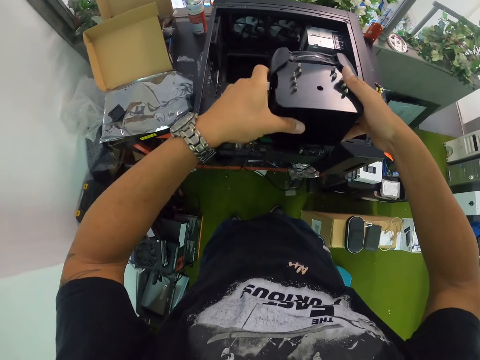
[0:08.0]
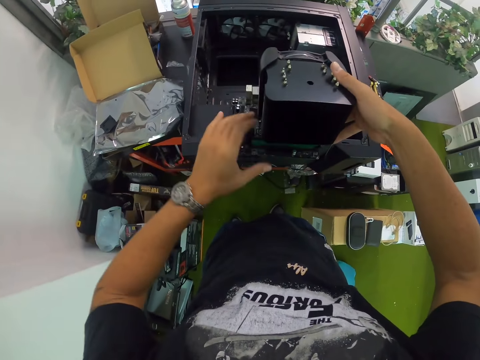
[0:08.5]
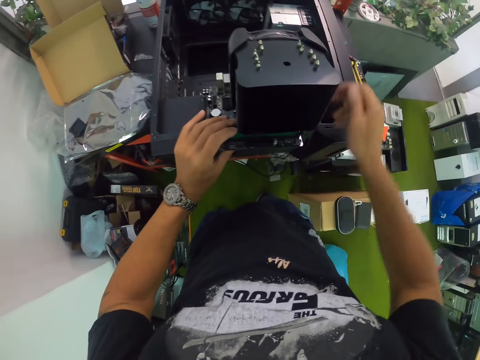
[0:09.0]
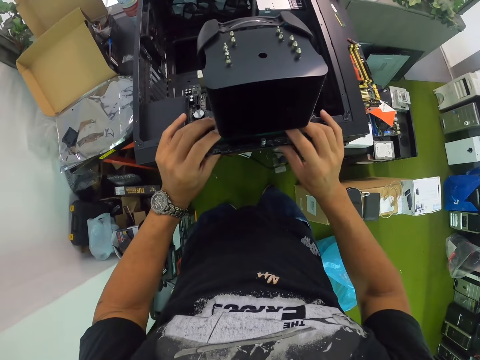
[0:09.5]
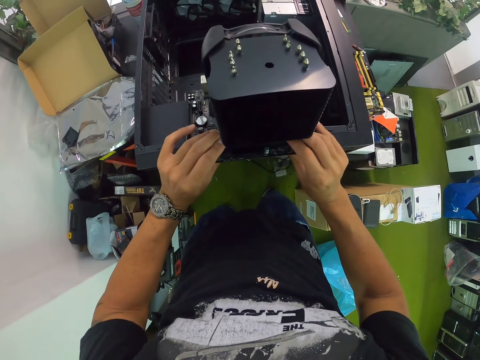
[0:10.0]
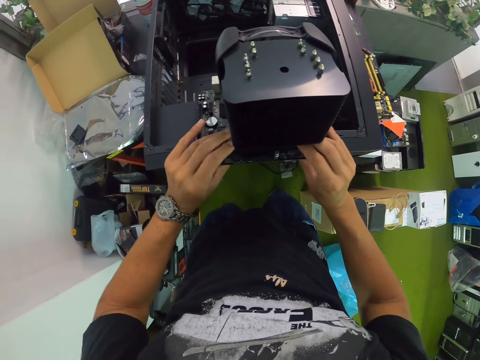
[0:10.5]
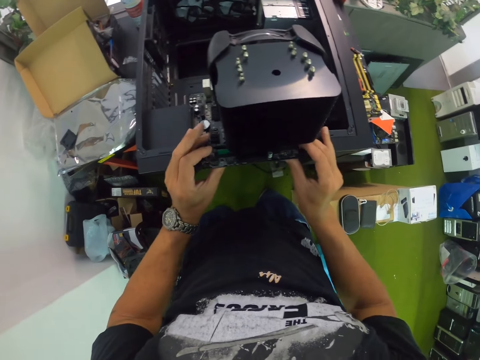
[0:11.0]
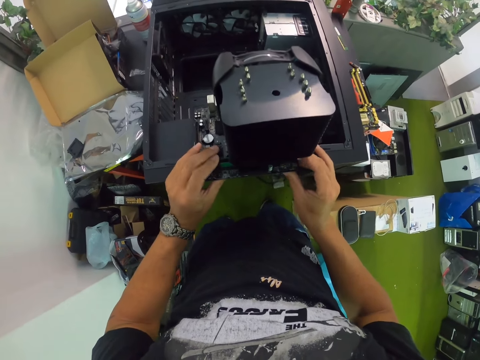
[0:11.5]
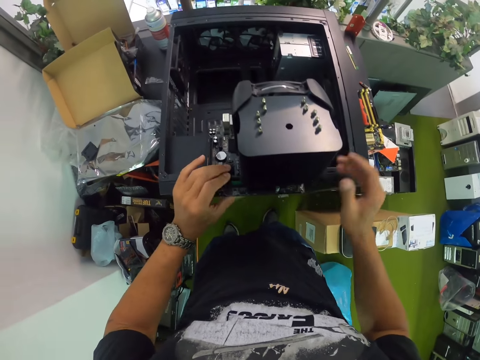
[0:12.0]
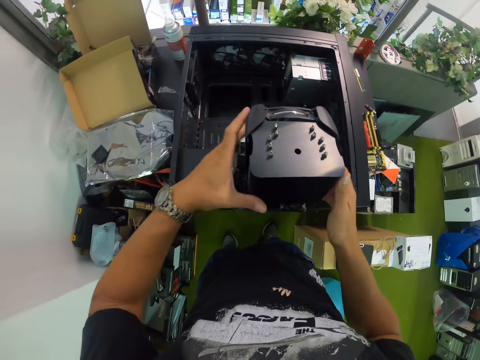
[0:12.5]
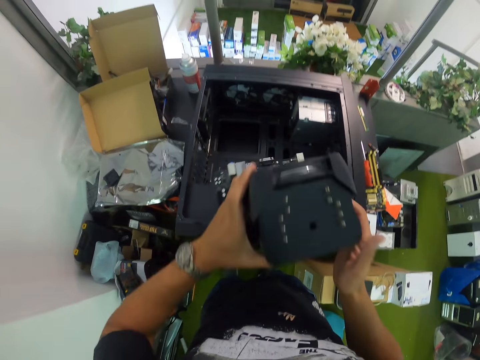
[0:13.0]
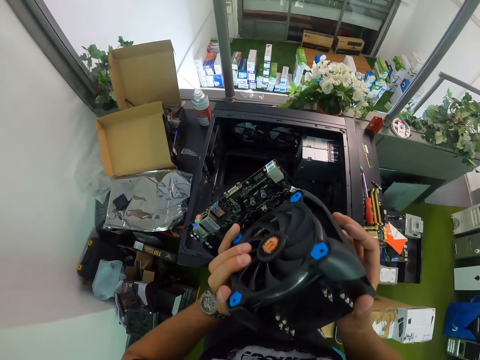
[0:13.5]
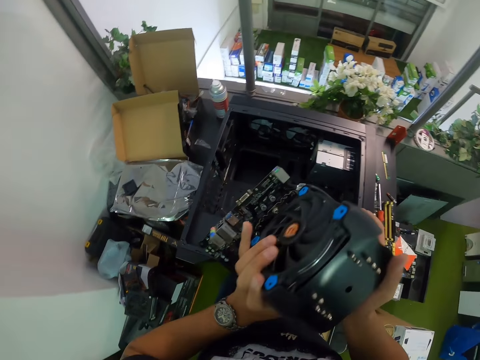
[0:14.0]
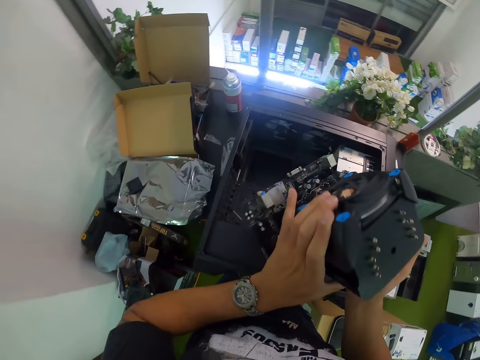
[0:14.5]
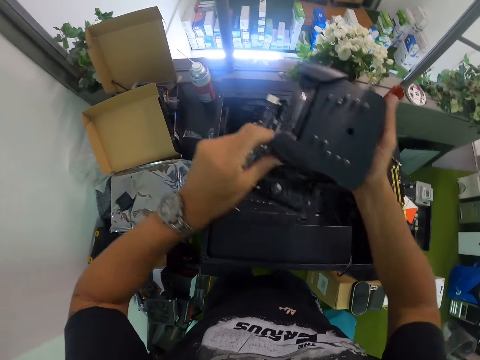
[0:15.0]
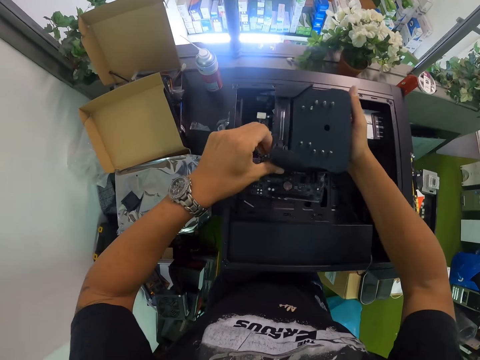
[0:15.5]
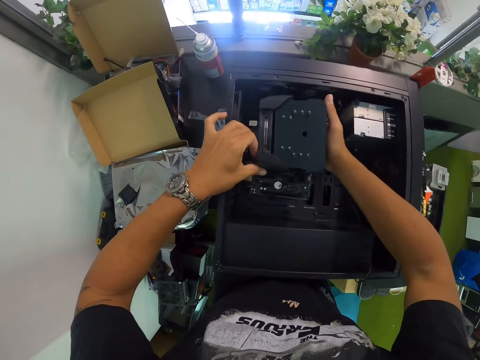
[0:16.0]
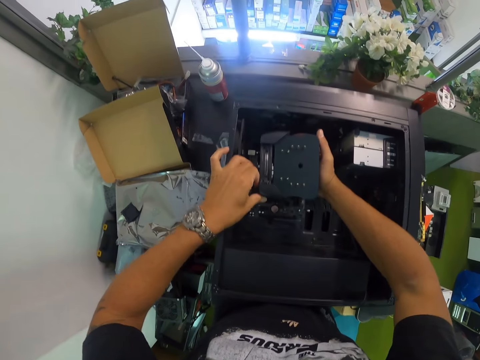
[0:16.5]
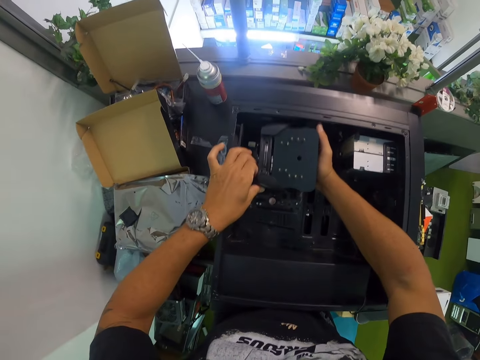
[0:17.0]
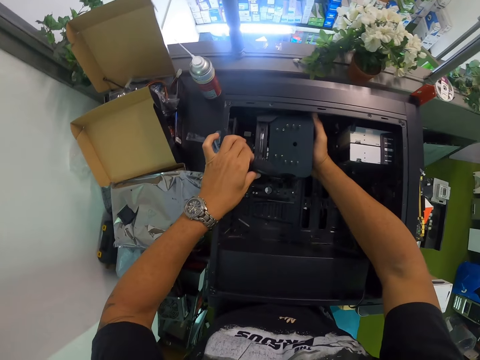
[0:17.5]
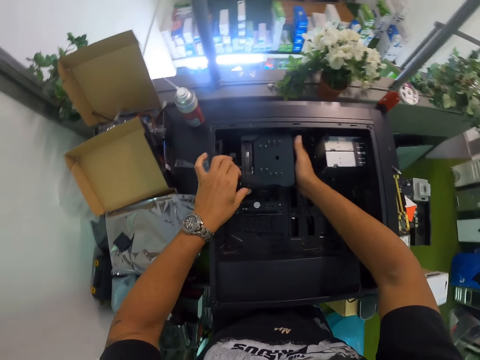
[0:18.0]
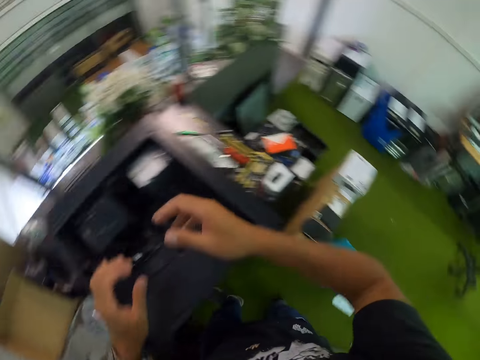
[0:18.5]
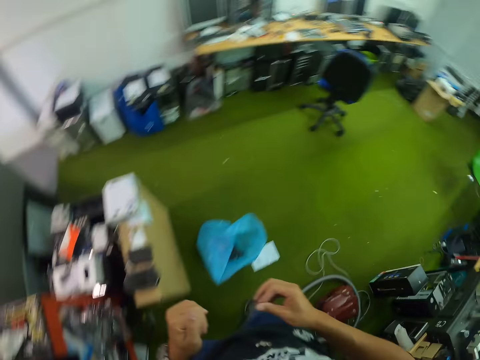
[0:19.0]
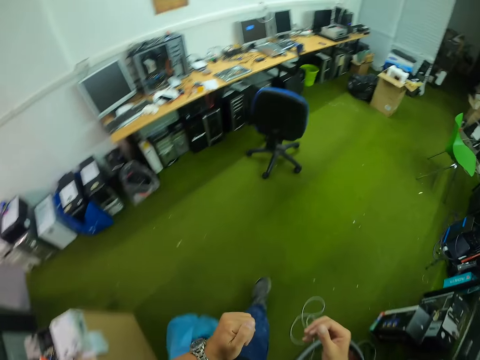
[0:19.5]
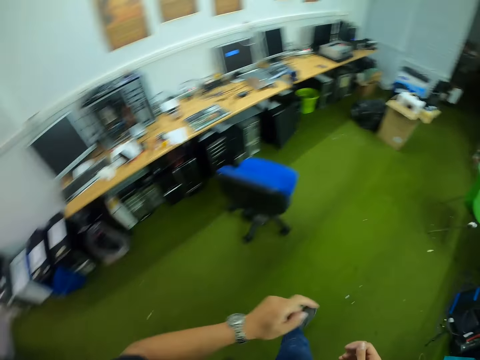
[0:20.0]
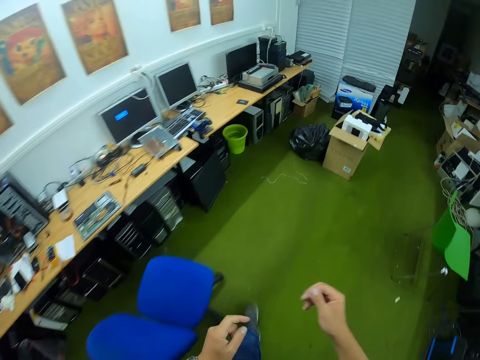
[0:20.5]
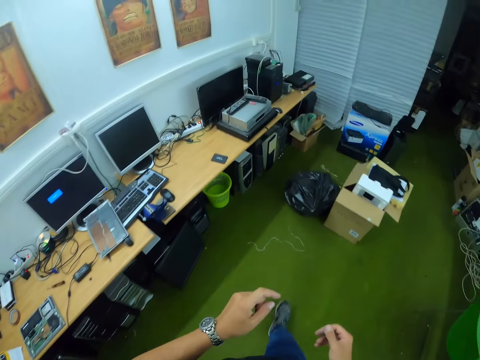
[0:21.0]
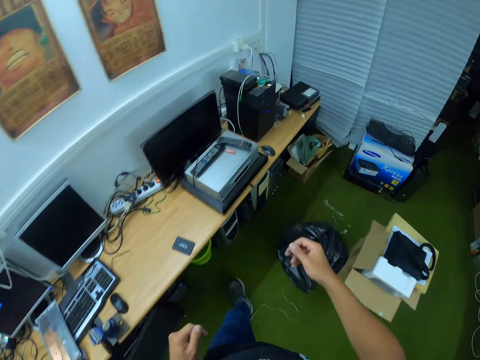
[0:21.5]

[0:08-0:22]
The camera wearer places something on top of something. They move something with the right hand. They release something with the right hand. They adjust something with both hands. They pick up something with both hands. They drop the cooling fan in the CPU with both hands. They look around and walk around the room.

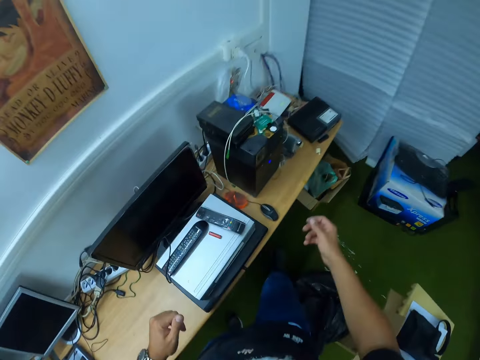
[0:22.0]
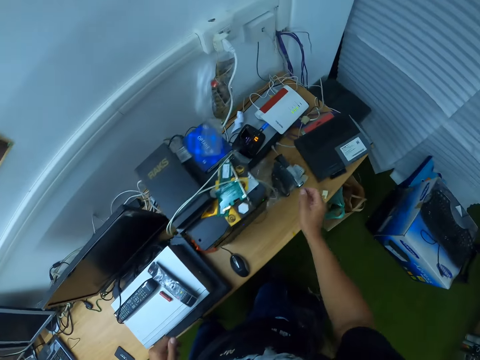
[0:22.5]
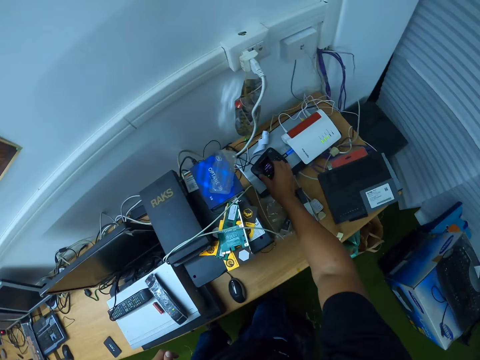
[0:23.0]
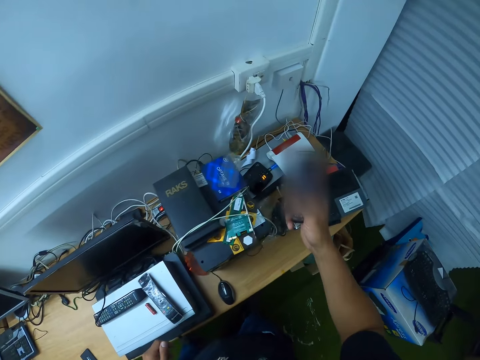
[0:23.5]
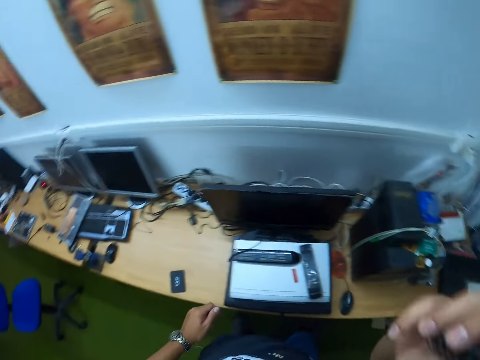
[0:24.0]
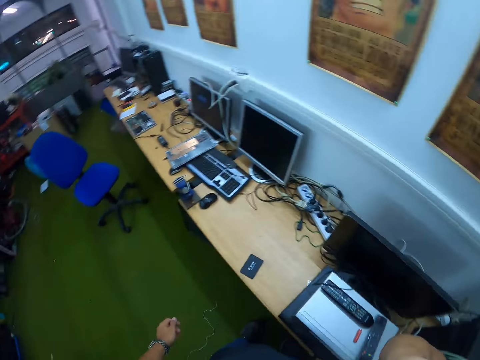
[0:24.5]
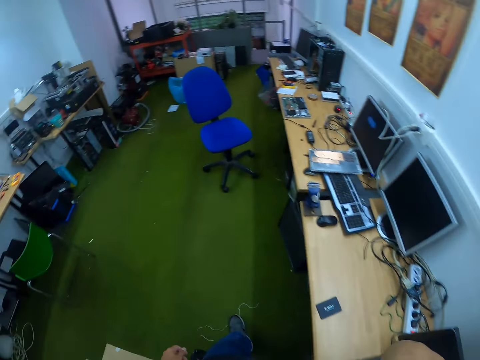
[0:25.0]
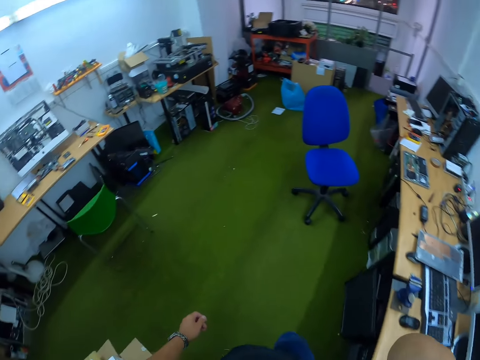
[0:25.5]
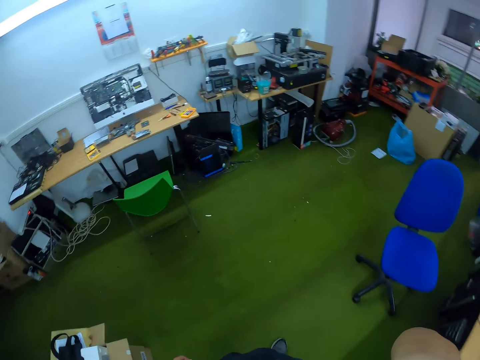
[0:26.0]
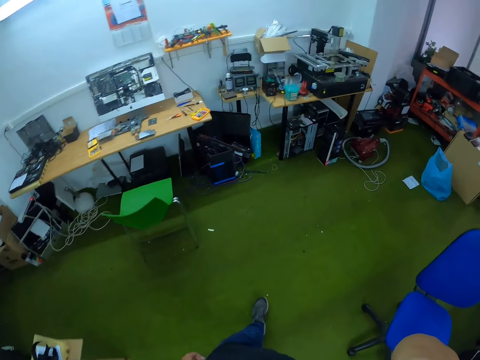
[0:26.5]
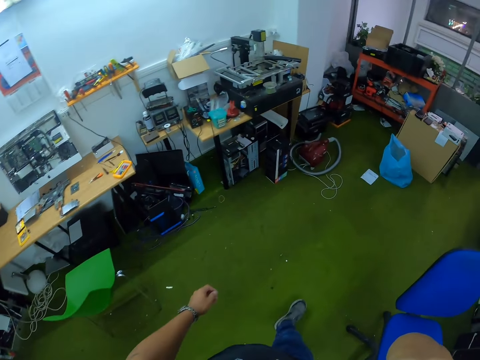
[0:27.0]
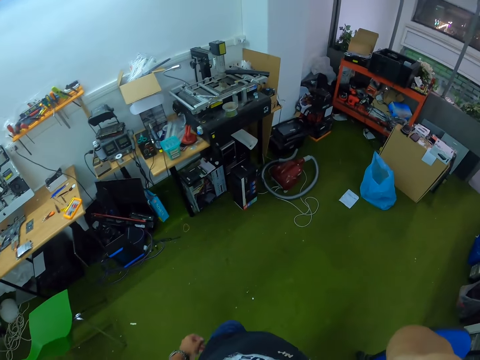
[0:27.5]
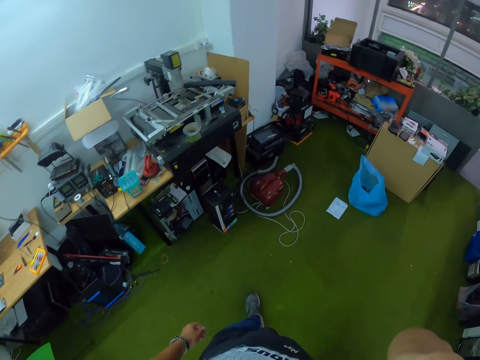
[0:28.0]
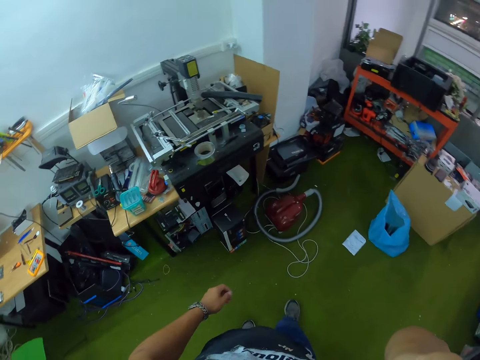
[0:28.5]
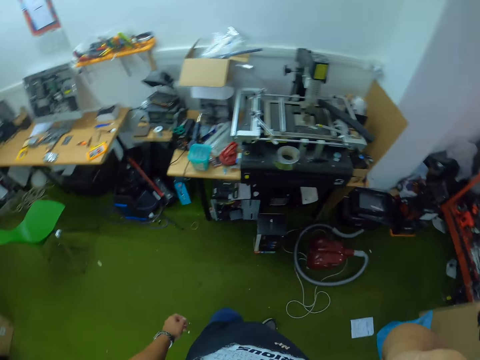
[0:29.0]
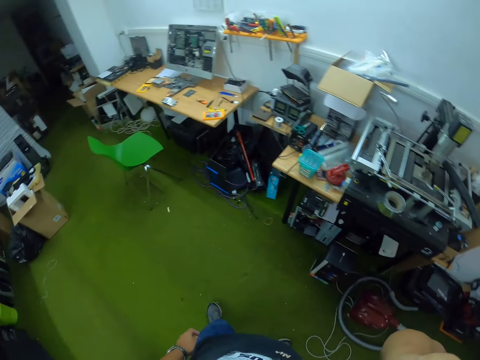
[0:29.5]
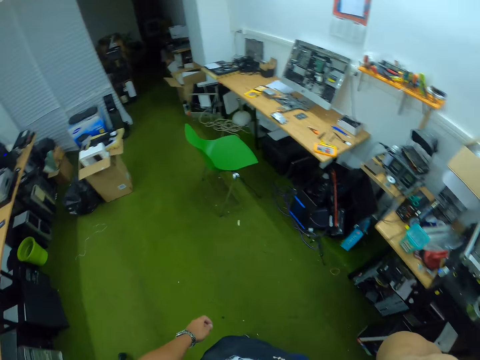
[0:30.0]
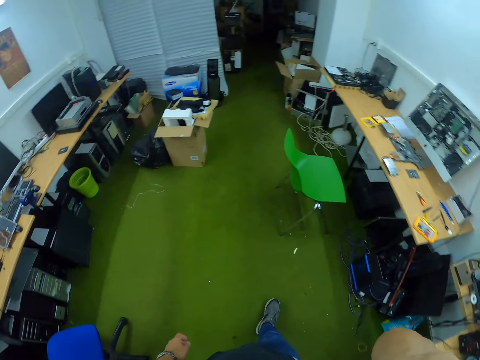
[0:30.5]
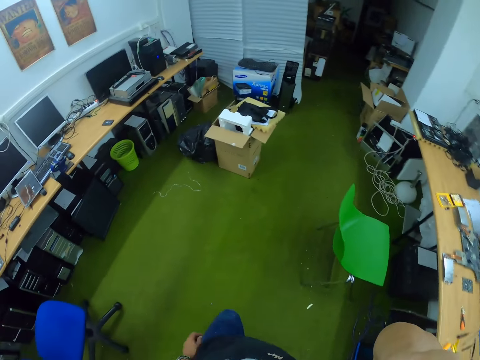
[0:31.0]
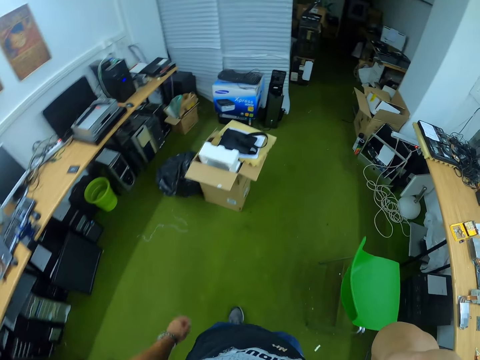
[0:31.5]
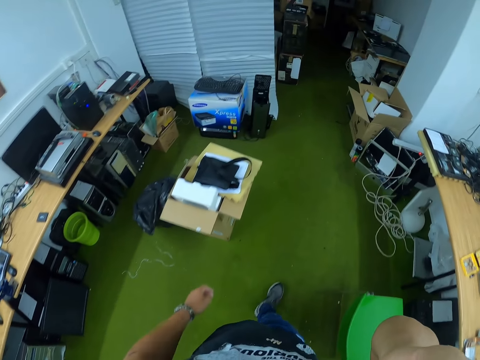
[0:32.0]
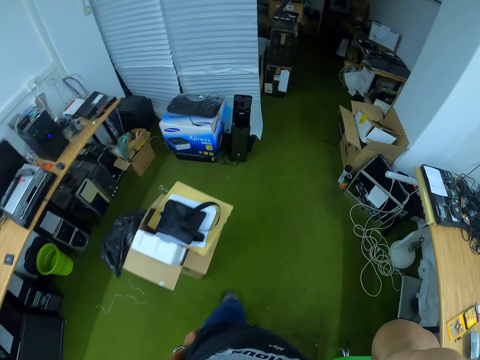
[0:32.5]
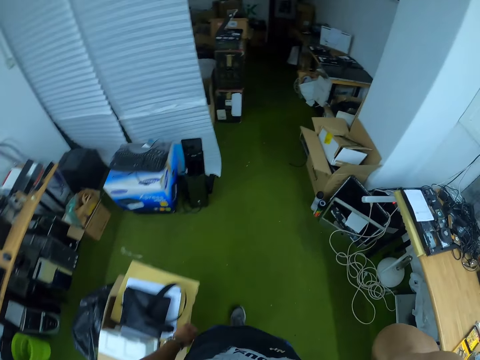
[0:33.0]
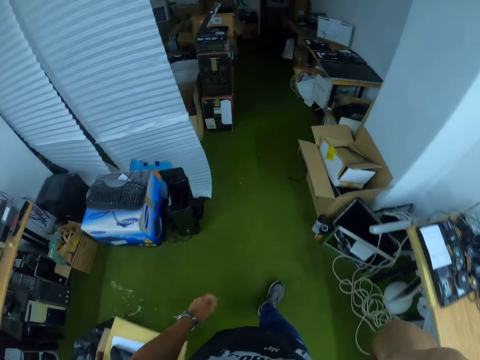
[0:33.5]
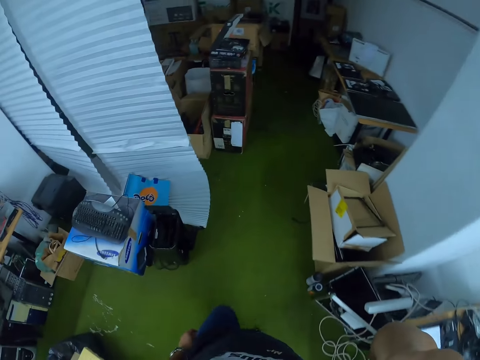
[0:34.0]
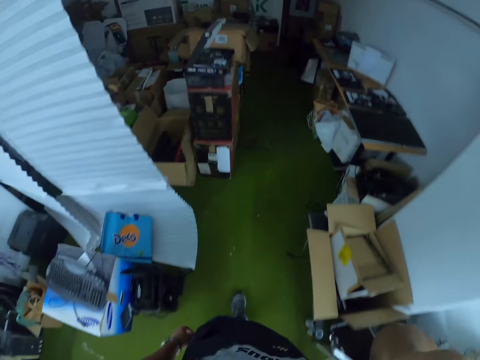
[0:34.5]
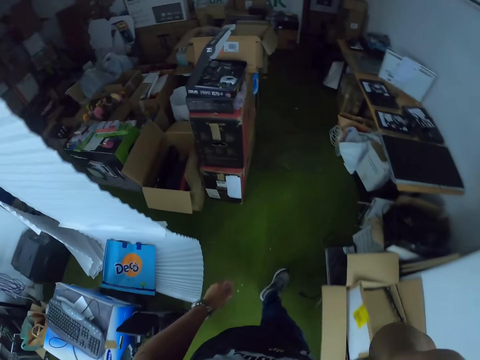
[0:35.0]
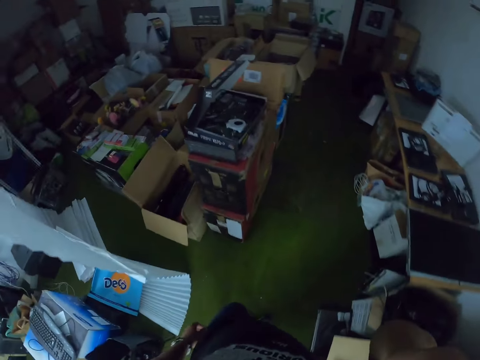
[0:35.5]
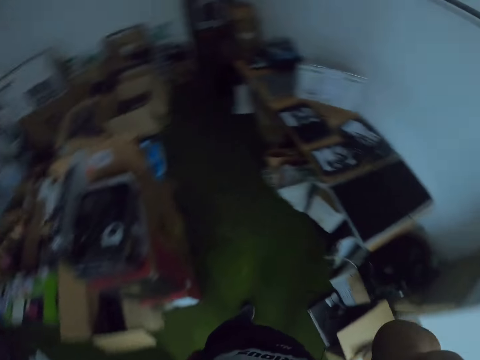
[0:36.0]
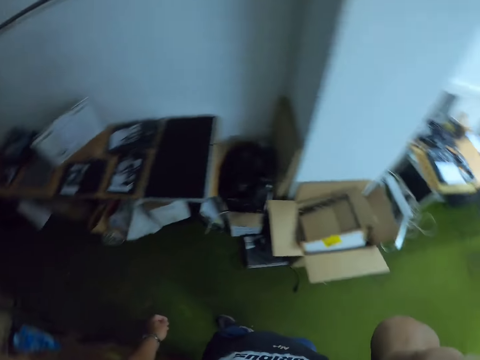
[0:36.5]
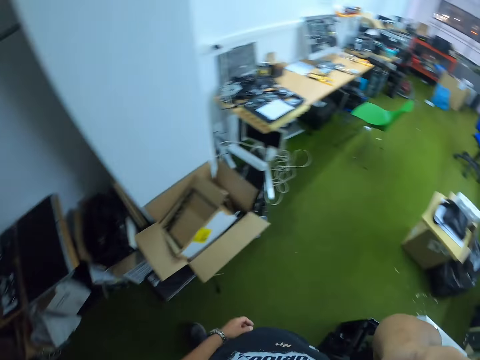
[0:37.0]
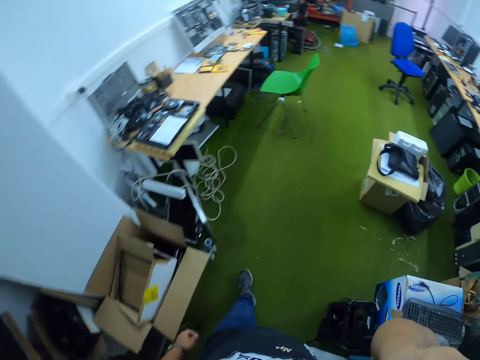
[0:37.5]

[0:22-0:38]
The camera wearer picks up a phone on a table with his right hand. He talks with the phone and moves around the room.
